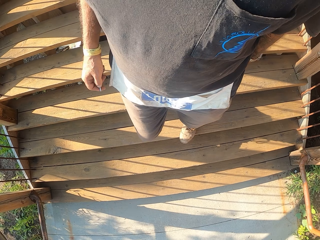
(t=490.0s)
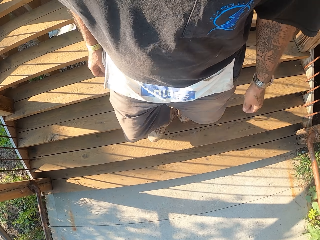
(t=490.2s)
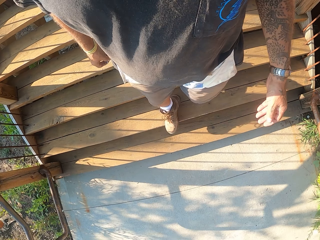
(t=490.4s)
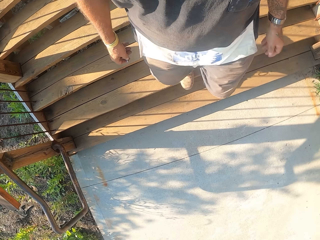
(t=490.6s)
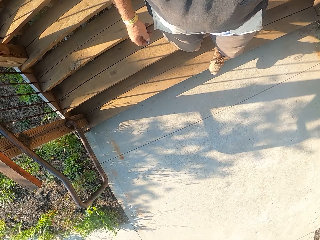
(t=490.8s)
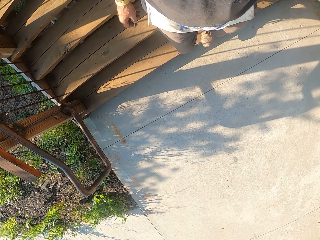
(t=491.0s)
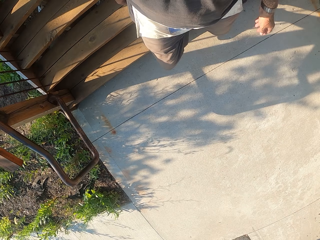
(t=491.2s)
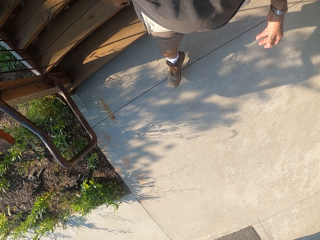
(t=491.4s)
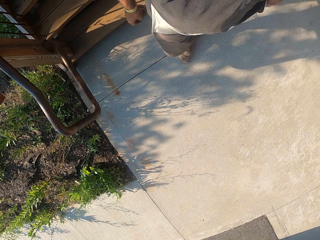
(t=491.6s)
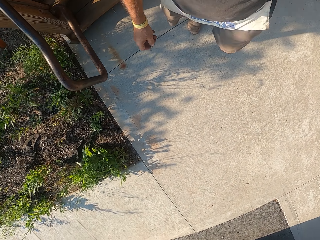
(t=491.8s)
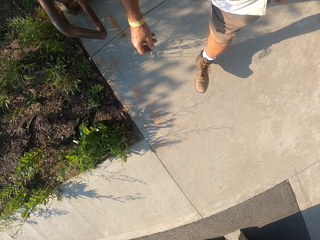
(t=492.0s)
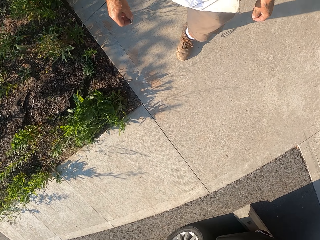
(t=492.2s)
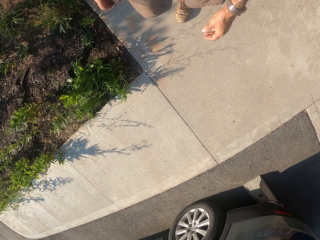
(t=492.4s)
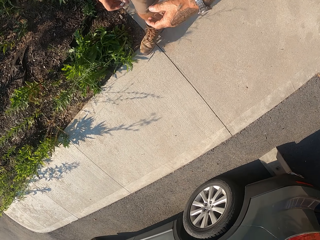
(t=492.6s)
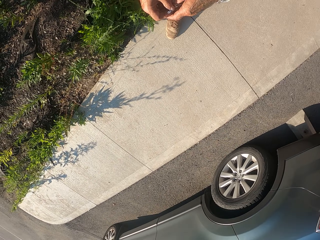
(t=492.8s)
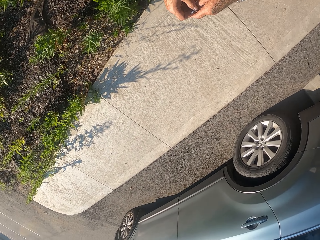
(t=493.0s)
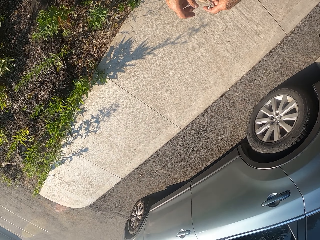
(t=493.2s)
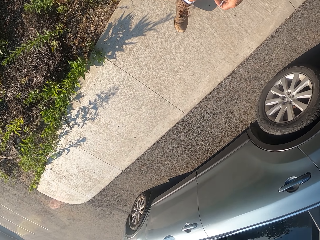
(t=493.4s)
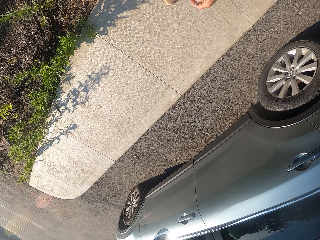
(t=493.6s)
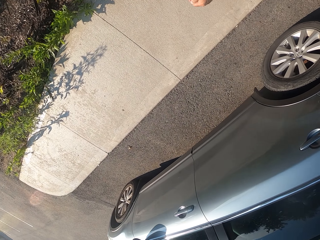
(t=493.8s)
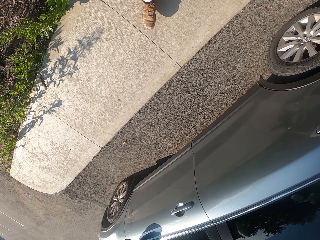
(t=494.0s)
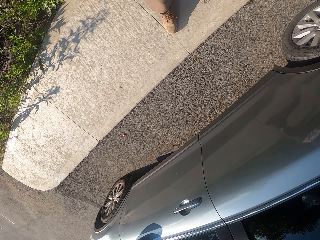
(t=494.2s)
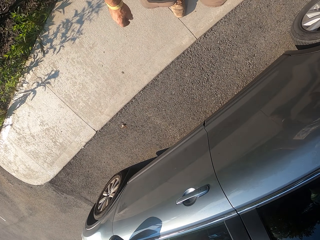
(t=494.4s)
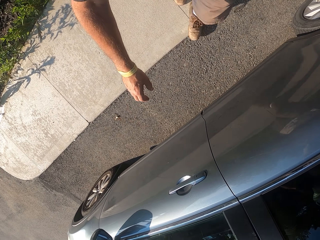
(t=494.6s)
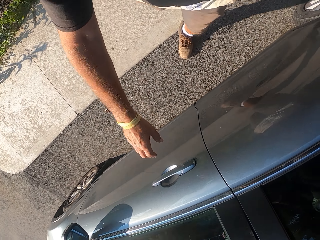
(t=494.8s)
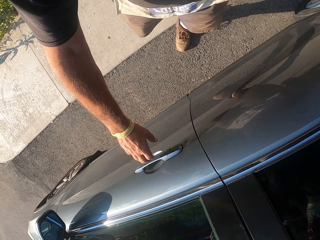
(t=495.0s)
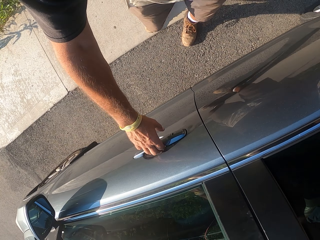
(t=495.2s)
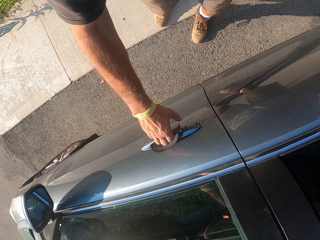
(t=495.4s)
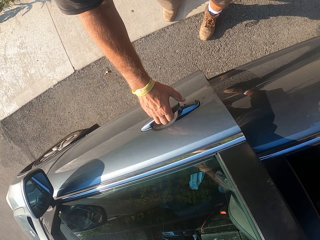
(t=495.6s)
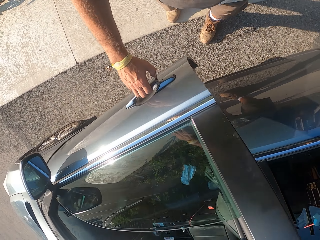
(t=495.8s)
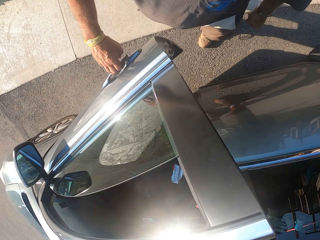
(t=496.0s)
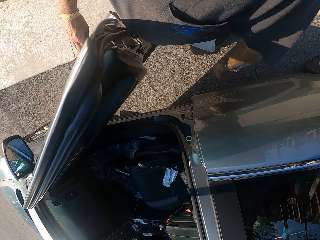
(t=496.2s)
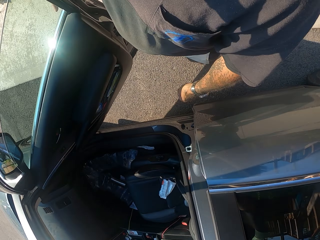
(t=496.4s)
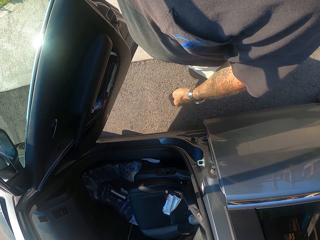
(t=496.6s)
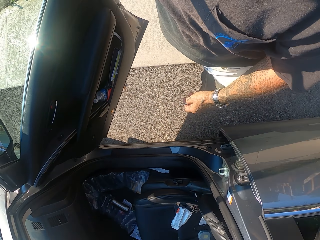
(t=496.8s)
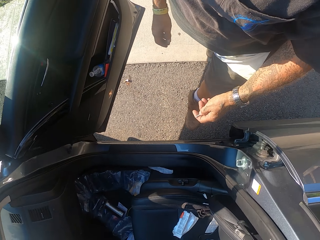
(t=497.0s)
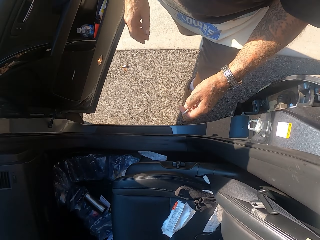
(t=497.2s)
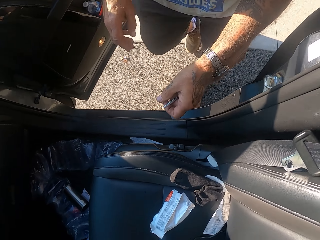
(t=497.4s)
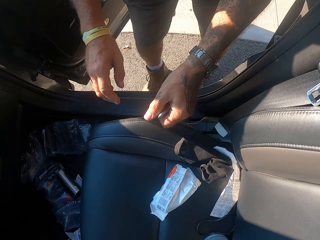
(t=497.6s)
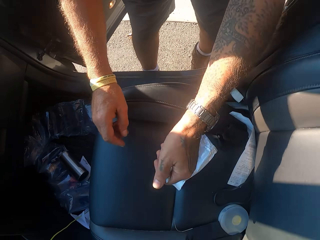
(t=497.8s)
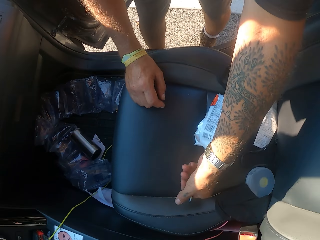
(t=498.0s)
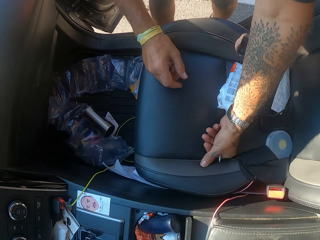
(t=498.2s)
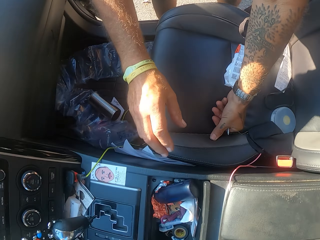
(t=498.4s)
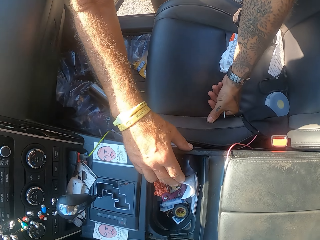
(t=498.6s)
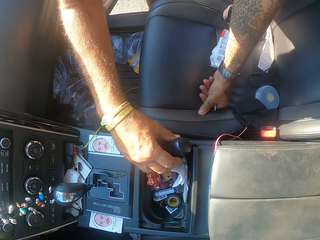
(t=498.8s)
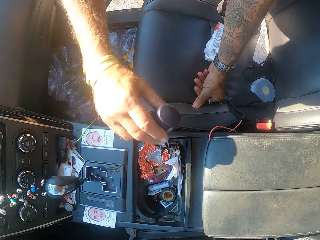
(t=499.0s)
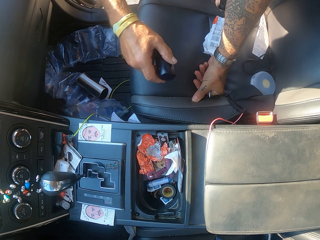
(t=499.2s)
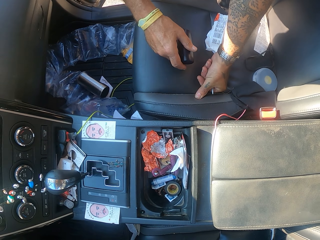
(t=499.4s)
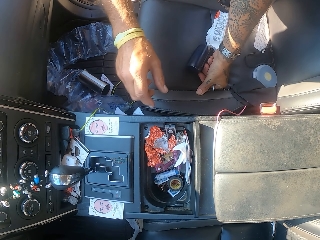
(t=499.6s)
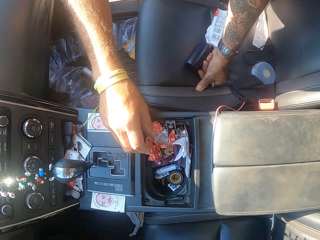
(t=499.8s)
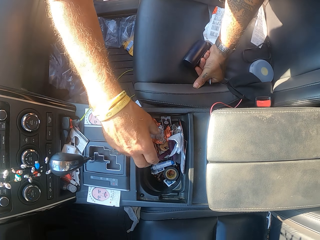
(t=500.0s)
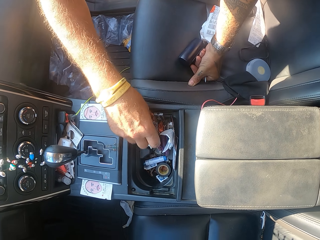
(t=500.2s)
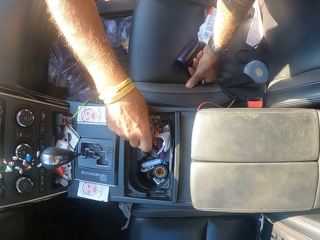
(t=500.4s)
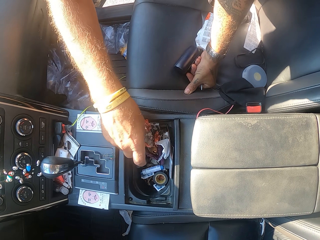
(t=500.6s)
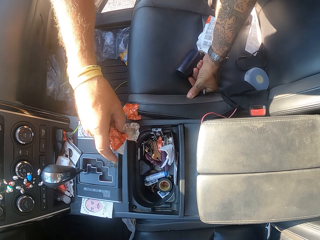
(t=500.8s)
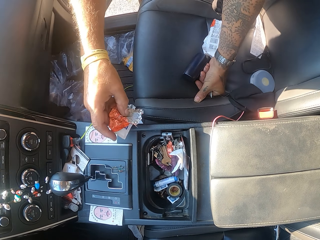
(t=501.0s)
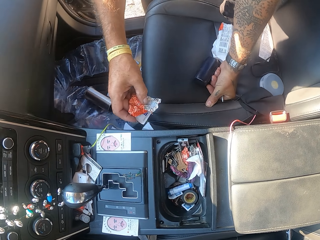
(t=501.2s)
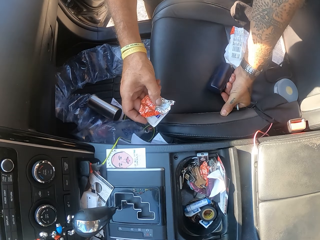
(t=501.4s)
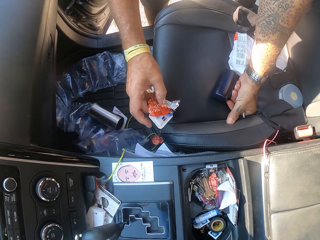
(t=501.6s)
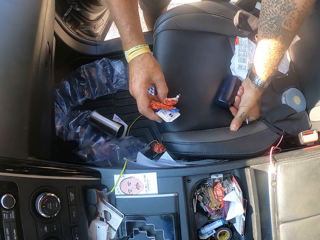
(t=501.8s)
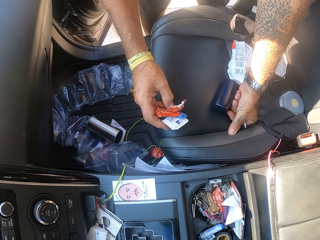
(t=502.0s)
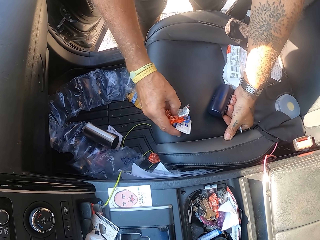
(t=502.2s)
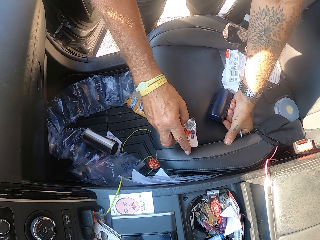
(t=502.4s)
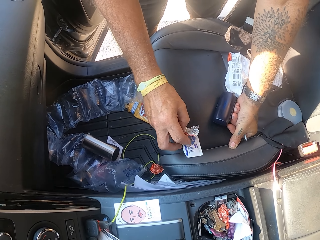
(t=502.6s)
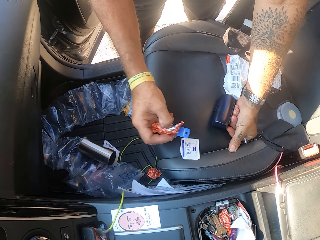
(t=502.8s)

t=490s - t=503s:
The camera wearer walks around. They open the car door. They remove papers or an object in the car. They place down the object. They pick wrap paper.

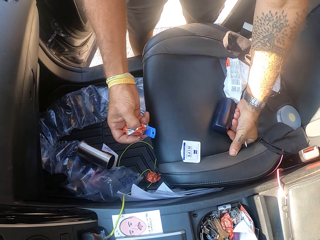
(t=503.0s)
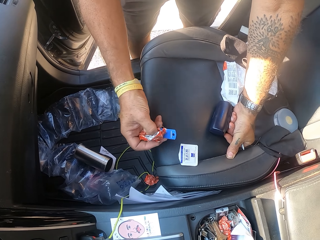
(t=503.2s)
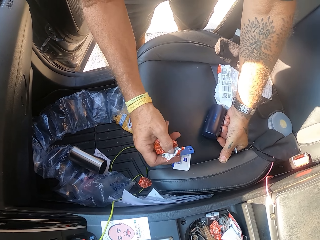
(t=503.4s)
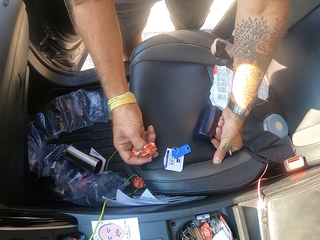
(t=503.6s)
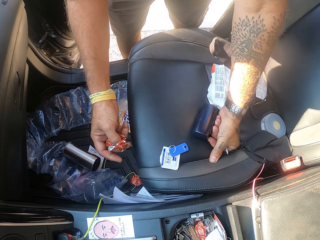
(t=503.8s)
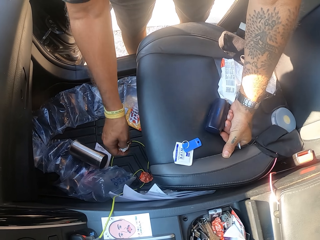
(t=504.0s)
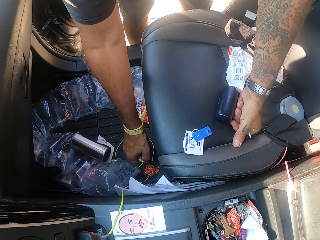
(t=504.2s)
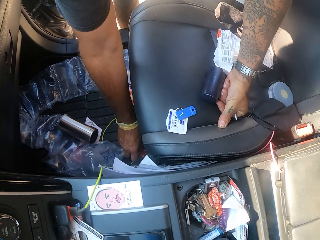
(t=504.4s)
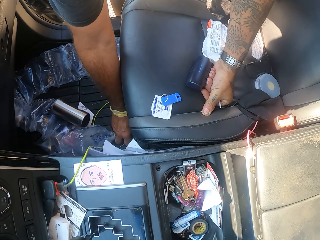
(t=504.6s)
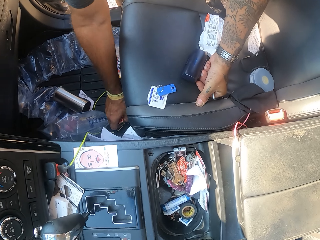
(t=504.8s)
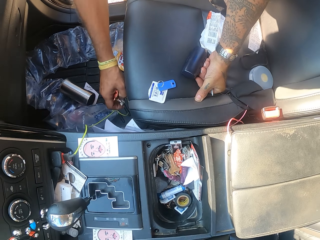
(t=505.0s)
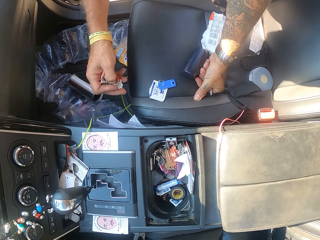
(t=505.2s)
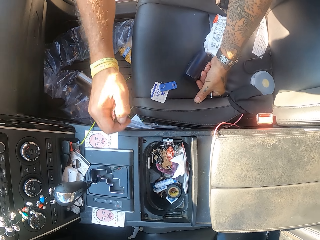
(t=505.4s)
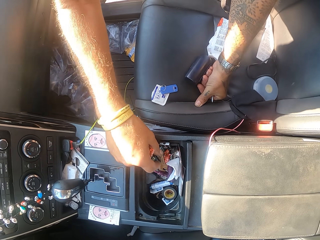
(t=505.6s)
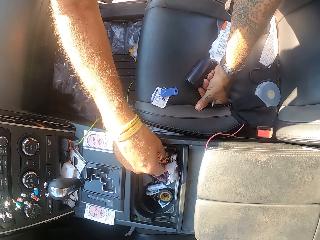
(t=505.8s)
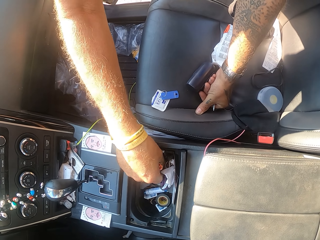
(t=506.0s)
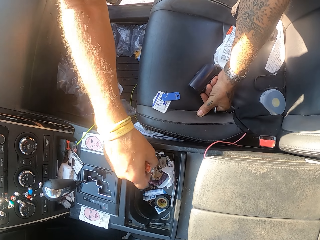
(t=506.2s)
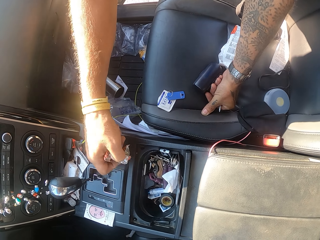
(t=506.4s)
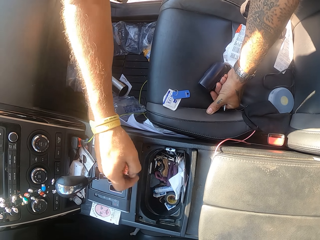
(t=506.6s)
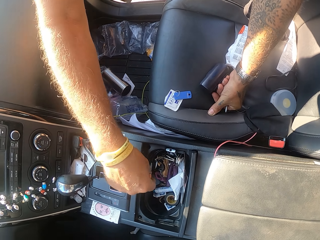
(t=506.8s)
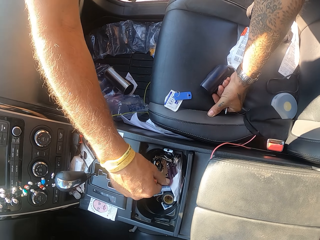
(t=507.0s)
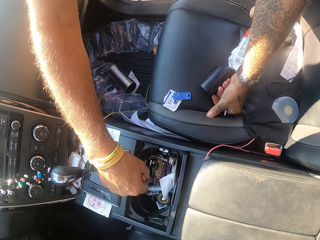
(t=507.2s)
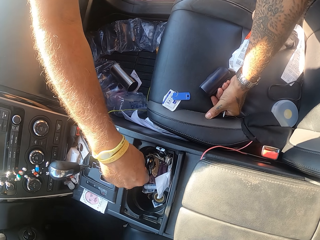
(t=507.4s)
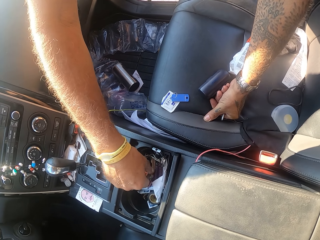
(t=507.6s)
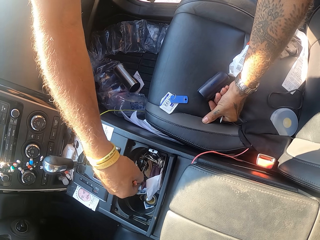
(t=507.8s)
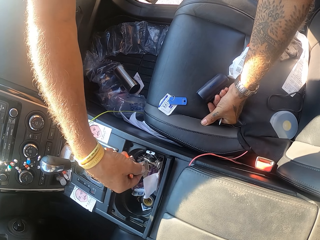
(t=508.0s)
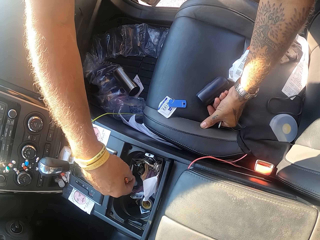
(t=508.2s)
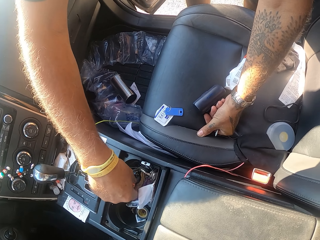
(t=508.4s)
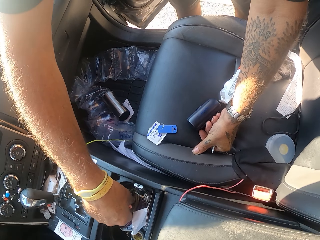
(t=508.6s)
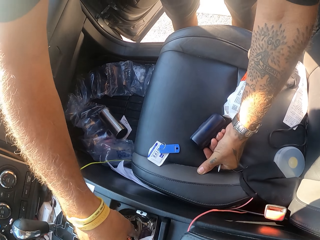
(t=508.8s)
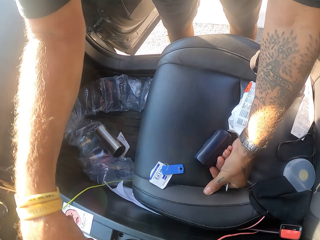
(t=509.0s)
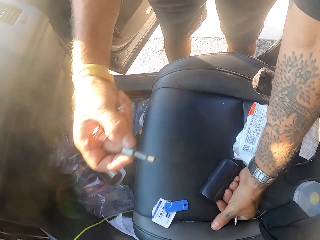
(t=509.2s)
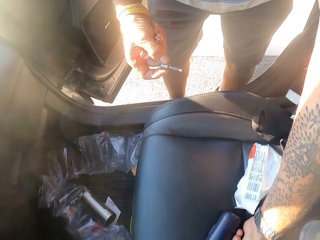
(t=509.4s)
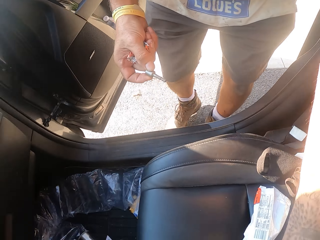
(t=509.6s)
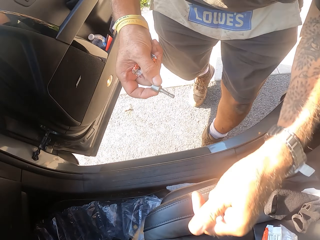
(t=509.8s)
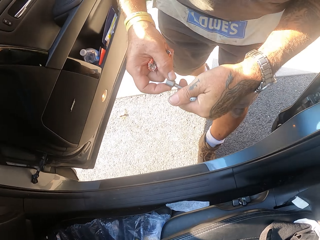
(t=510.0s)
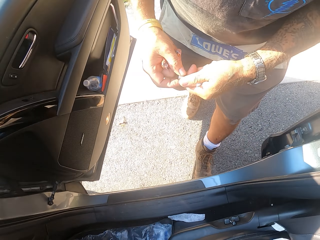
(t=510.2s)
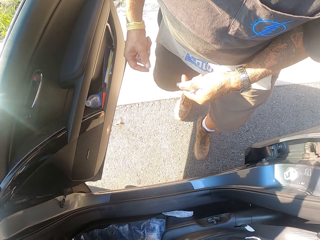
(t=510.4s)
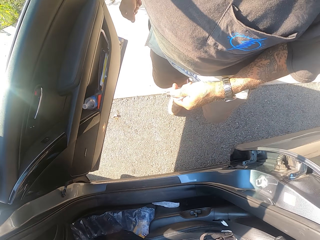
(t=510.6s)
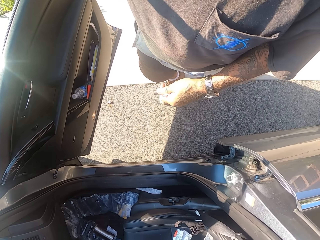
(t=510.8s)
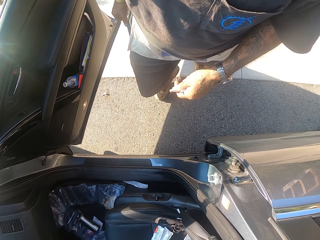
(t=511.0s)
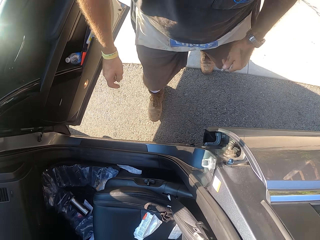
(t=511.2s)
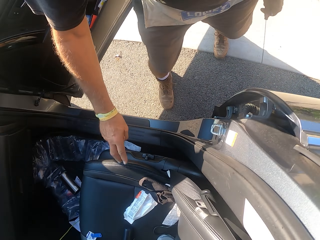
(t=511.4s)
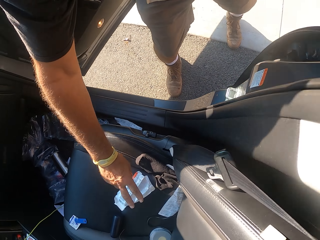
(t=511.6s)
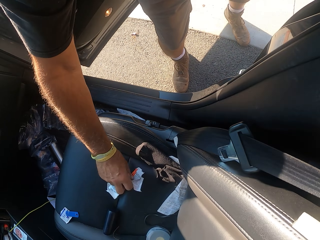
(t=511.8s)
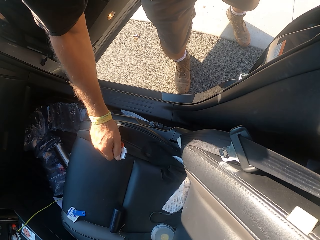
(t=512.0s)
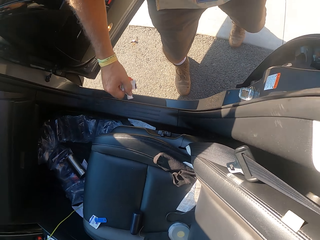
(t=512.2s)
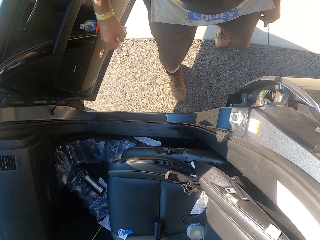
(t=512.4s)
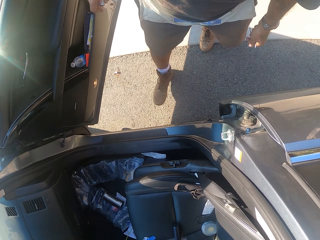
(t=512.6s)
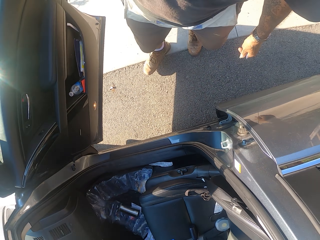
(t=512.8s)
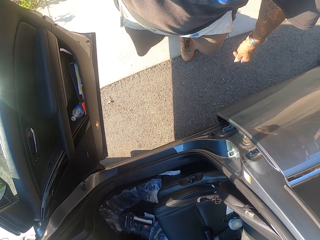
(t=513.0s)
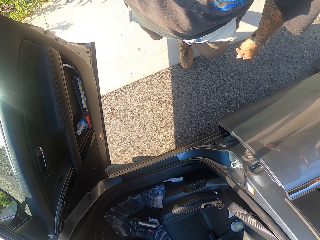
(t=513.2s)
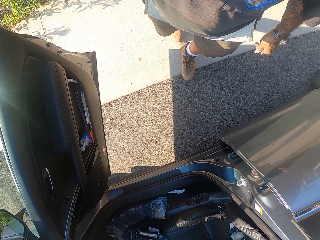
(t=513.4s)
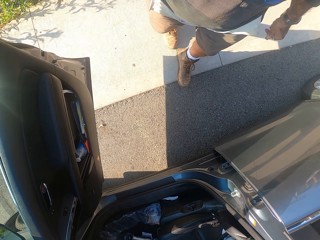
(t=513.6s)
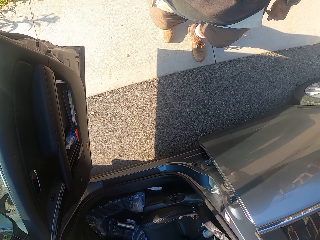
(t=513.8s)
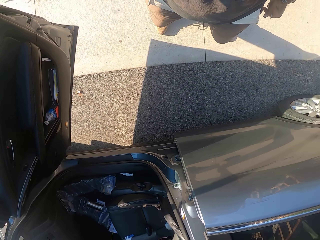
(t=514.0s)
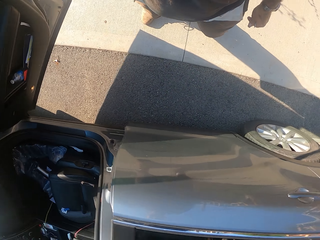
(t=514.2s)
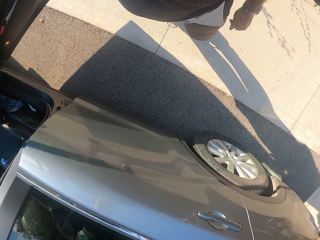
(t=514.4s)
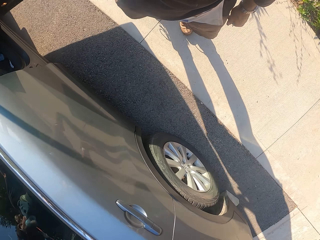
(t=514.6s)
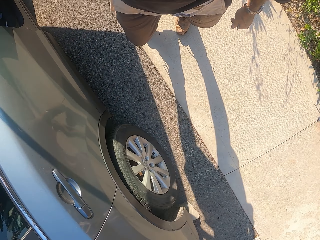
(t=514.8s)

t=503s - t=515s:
The camera wearer places something down. They collect wrap paper from the car. They collect the wrap paper from the car again. They pick a head bolt from the car. They pick the wrap paper.
